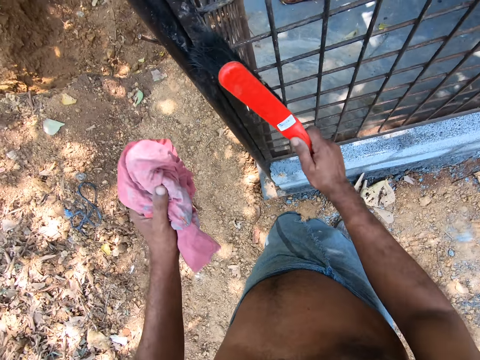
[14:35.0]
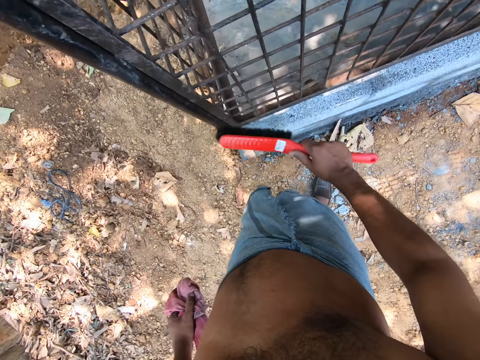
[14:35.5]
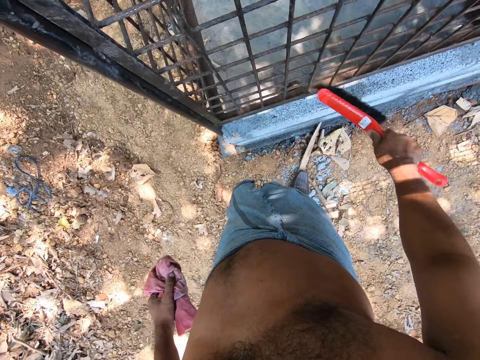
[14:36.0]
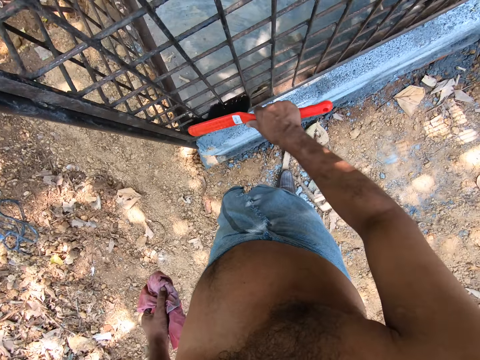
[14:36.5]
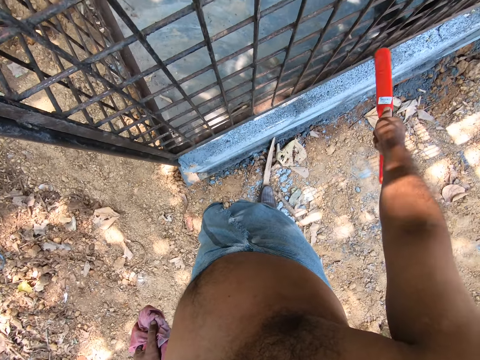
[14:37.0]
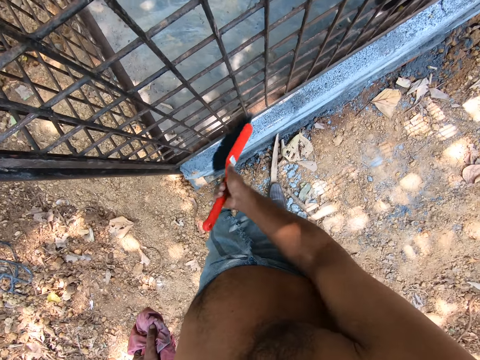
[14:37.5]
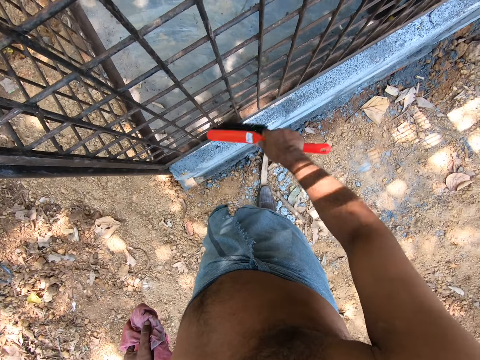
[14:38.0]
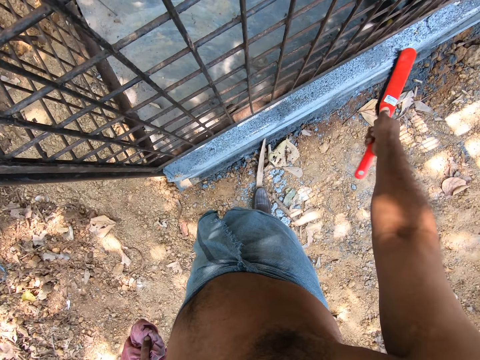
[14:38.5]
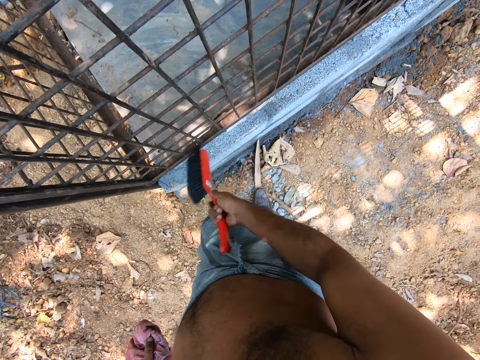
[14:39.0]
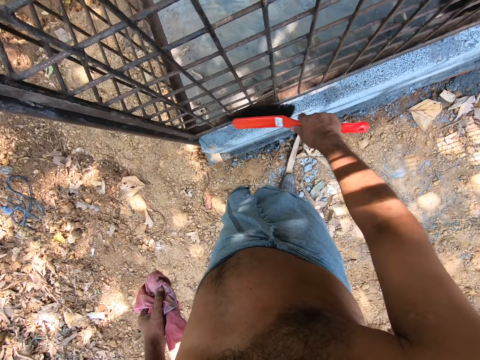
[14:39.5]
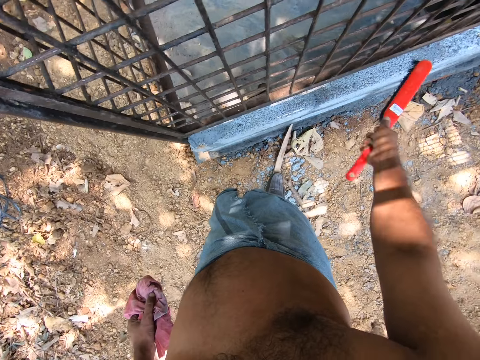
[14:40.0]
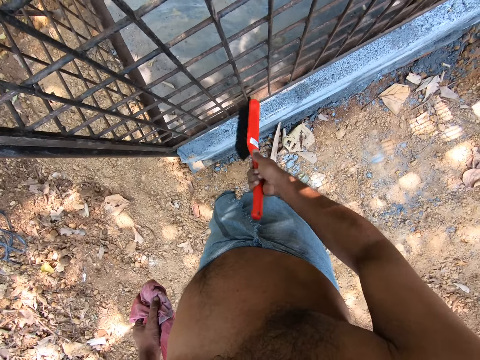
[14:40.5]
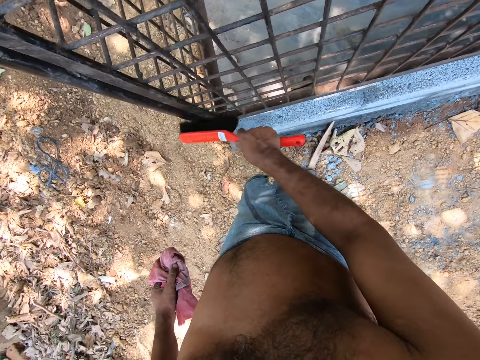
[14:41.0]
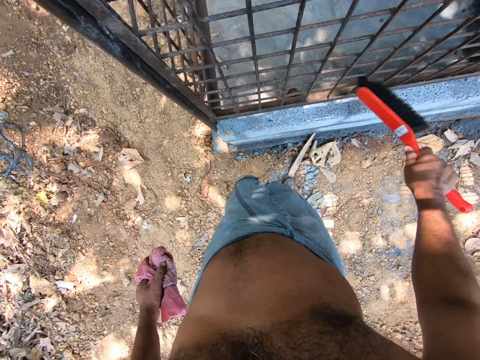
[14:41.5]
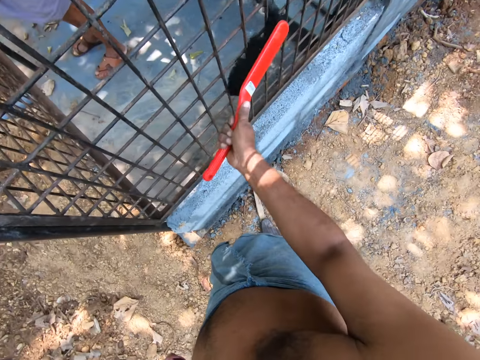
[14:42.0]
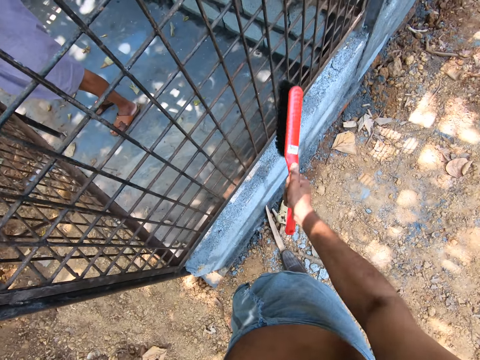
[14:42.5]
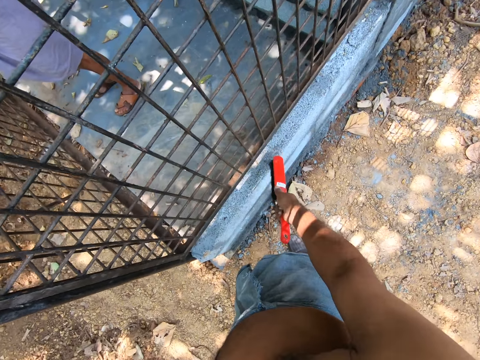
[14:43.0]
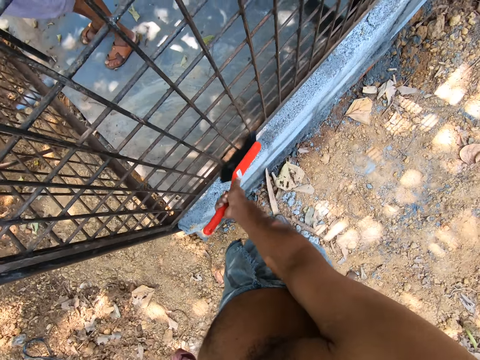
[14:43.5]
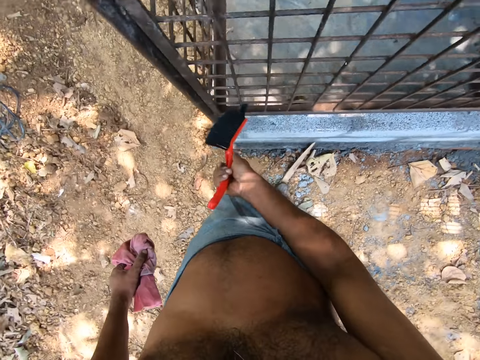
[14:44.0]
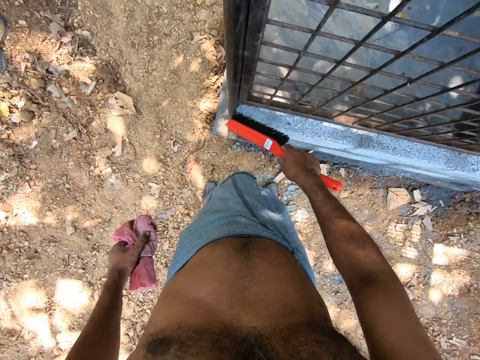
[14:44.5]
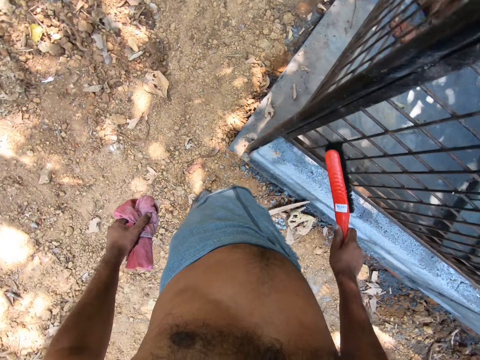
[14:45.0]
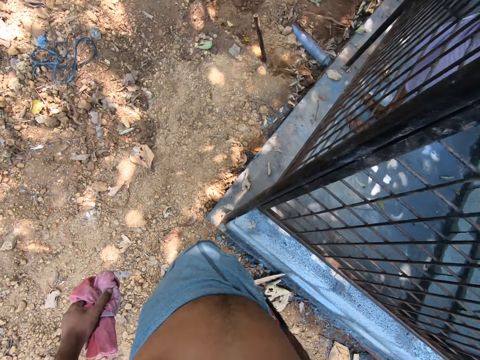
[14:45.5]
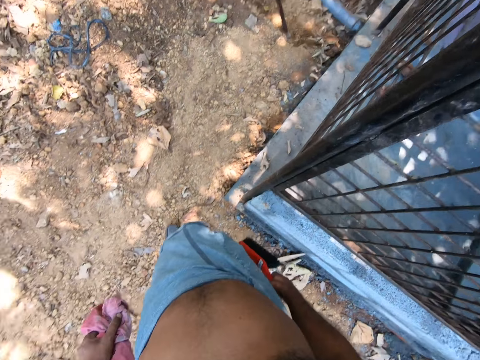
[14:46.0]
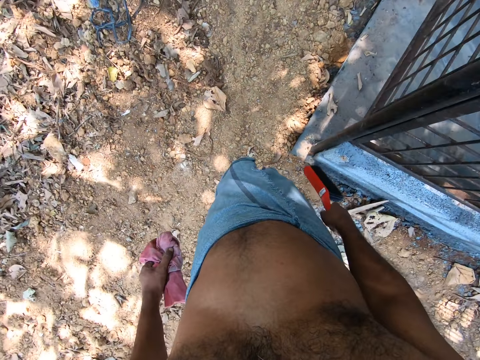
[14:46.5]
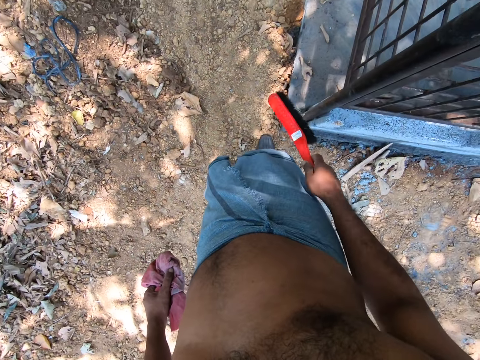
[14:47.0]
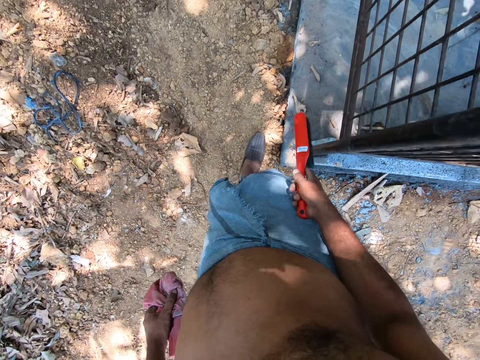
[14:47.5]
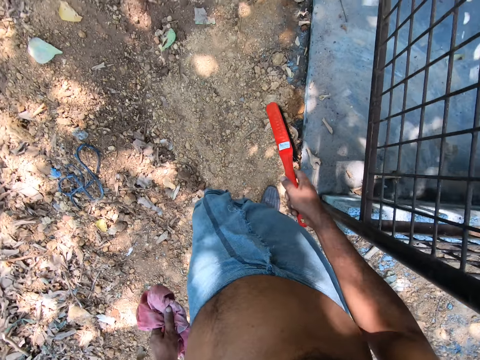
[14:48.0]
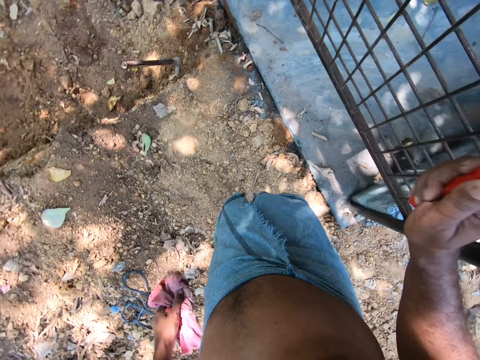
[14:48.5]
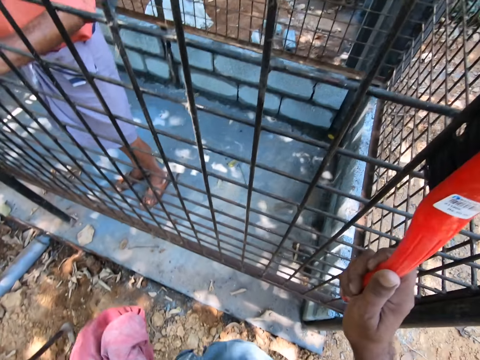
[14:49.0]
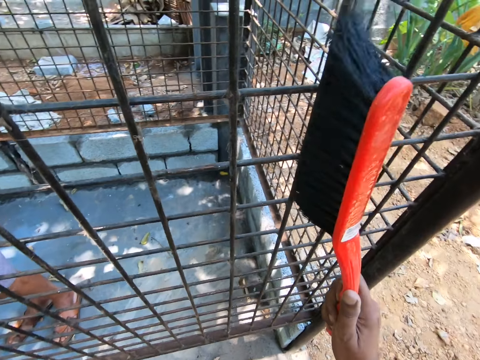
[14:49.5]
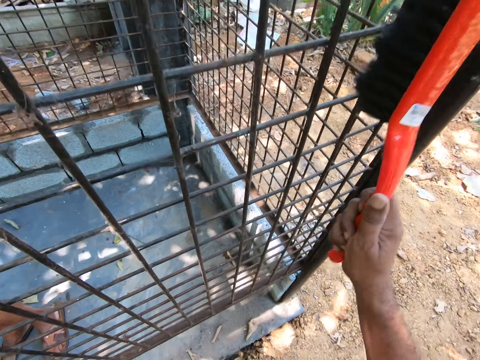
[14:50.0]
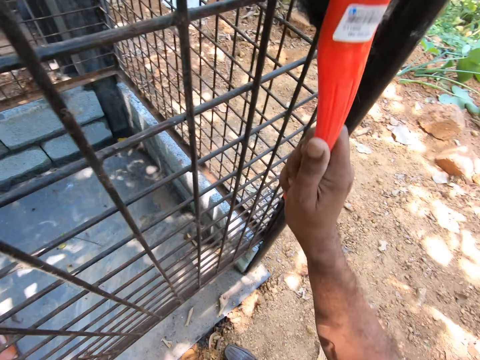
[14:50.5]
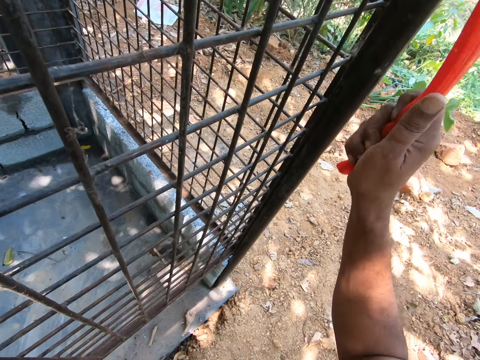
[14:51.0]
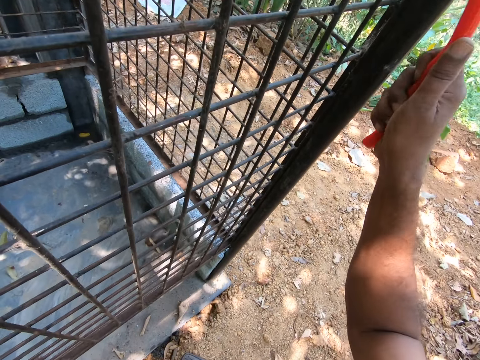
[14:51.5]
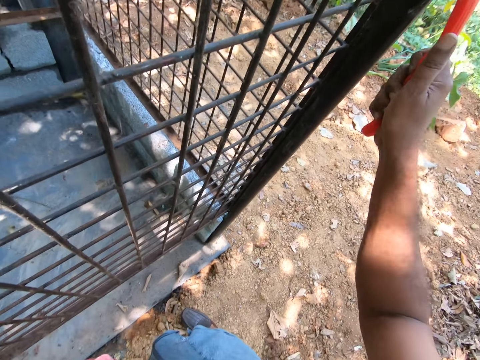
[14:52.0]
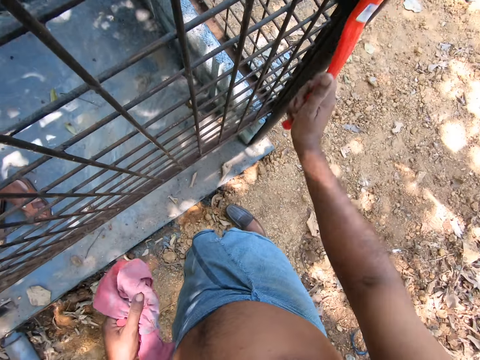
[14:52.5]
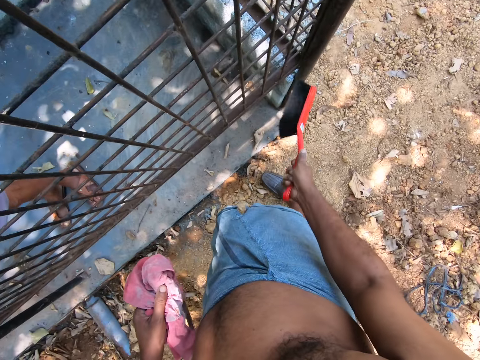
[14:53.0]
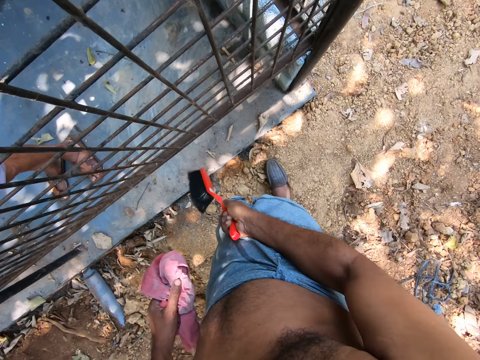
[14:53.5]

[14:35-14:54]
The camera wearer cleans the iron cage or wire mesh with the brush in his right hand. He walks around. He brushes the wire mesh.

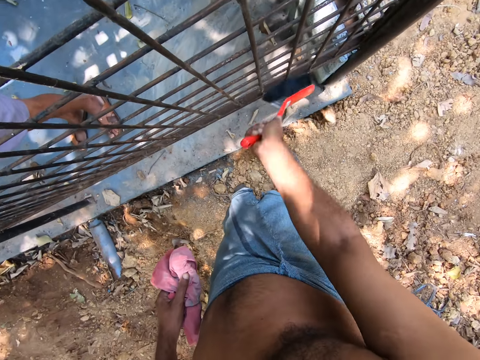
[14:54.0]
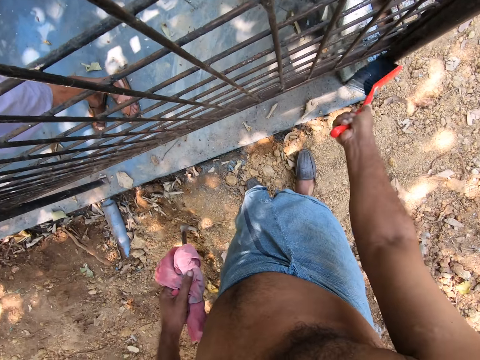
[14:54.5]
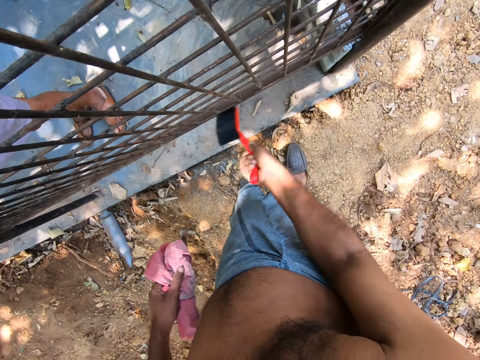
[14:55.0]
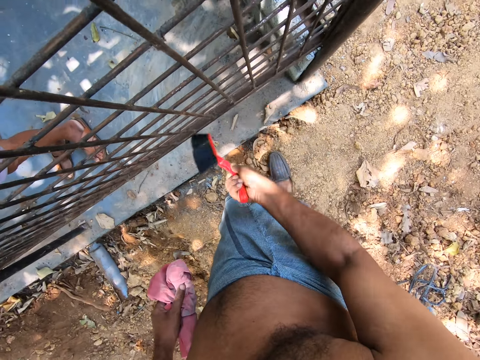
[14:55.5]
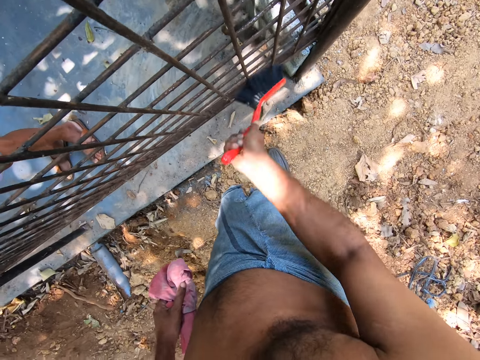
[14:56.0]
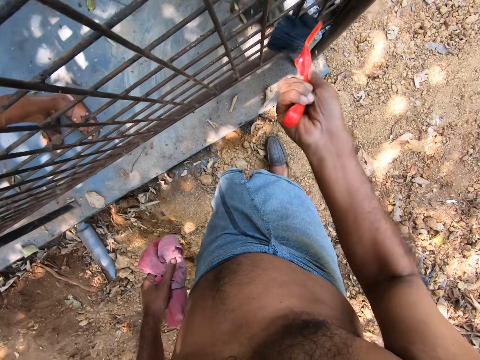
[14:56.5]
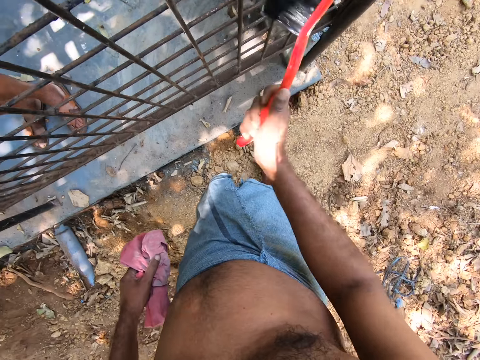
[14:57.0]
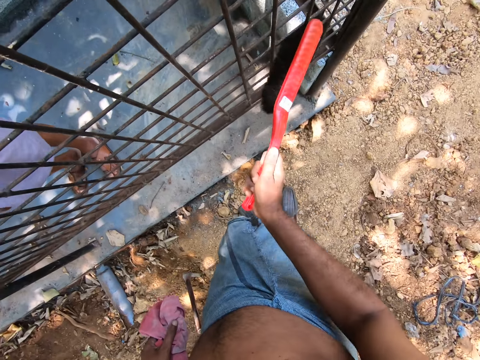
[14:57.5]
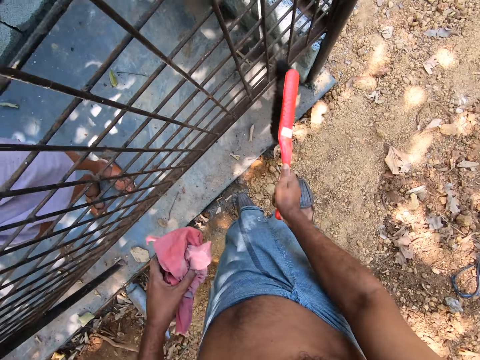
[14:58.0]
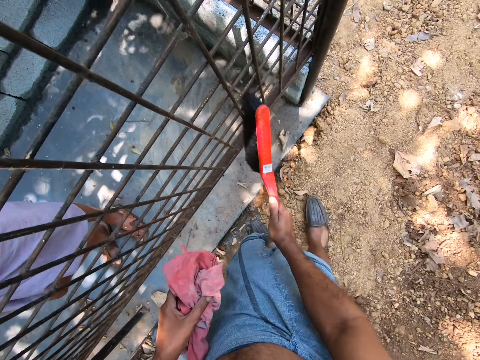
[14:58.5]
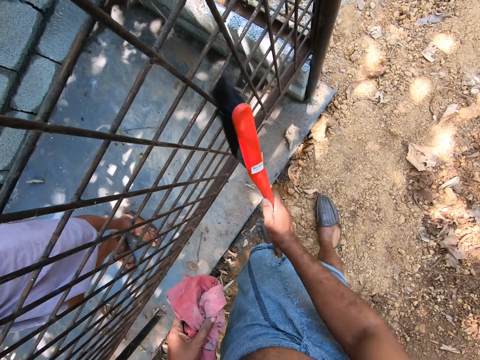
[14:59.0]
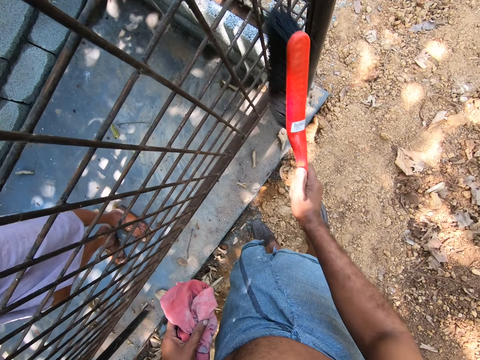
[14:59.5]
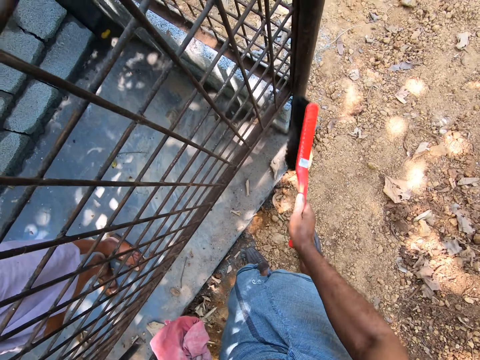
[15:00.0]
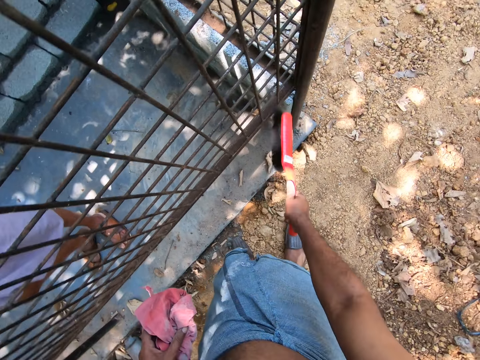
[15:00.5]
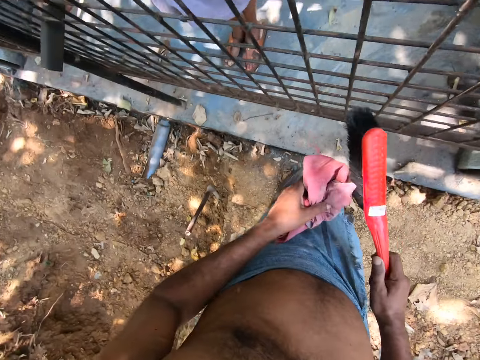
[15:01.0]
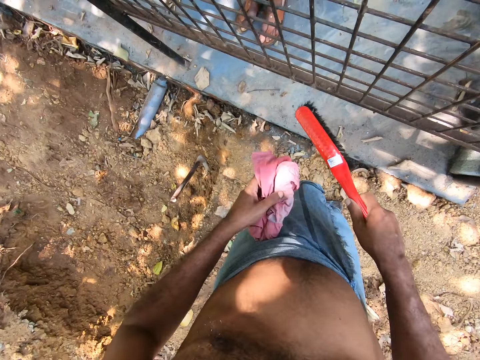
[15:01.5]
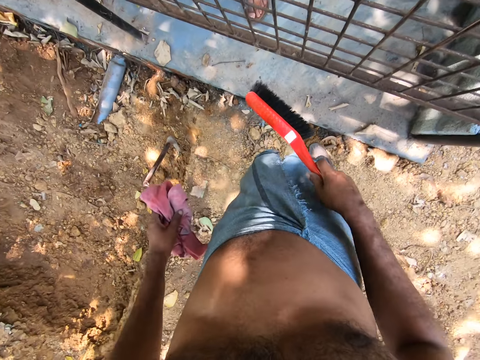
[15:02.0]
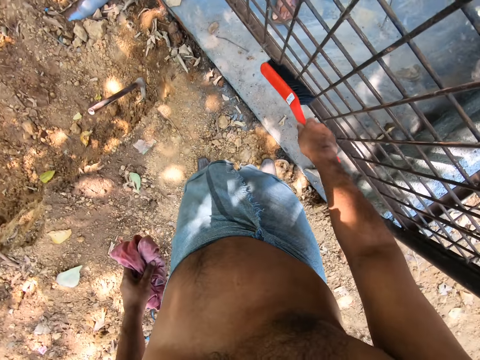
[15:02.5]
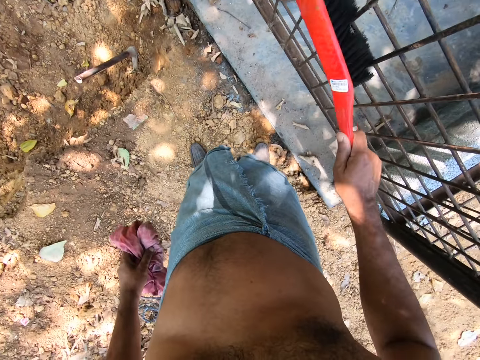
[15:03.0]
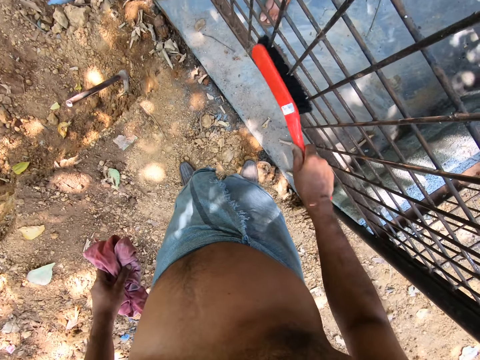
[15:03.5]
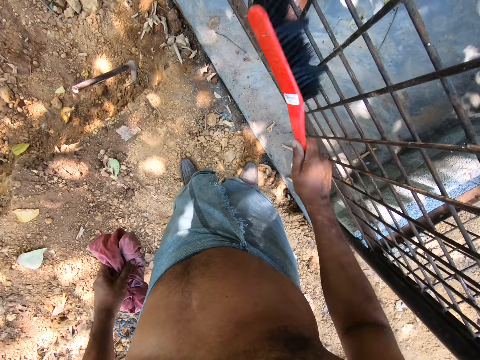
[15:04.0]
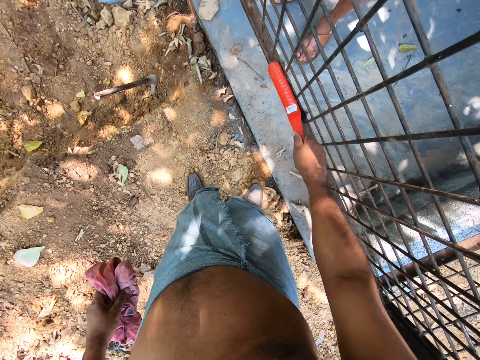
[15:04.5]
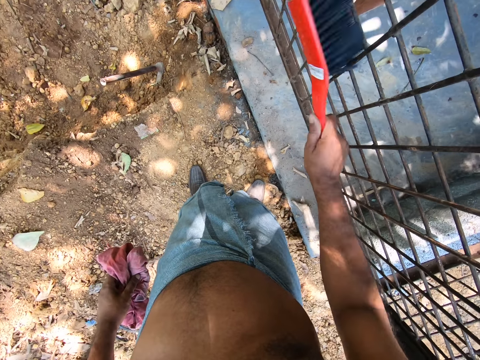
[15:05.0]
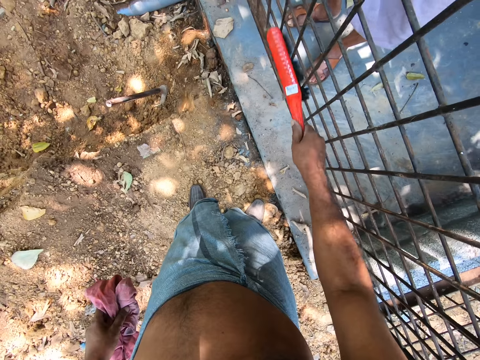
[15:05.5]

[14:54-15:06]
The camera wearer turns around. They brush the wire mesh.
